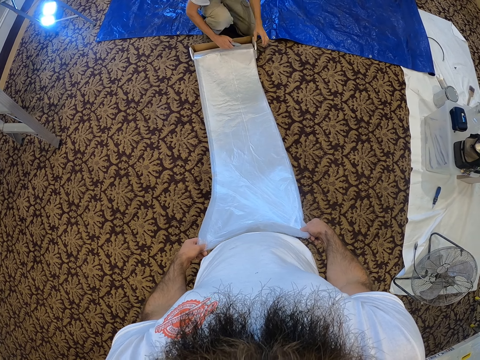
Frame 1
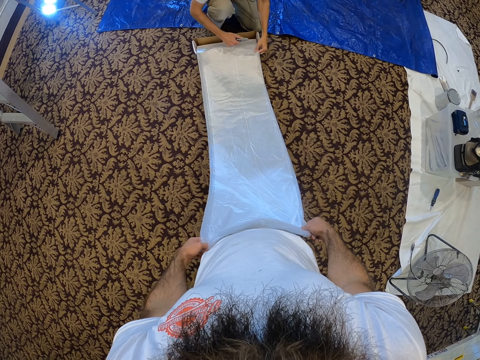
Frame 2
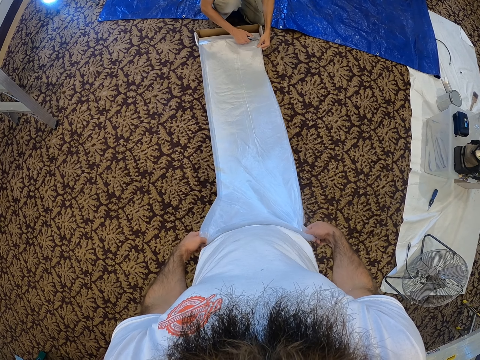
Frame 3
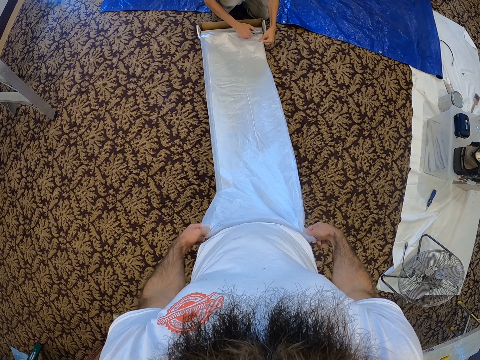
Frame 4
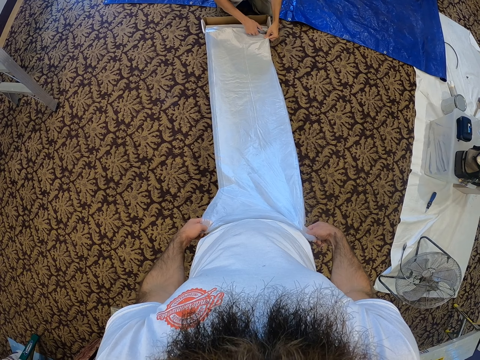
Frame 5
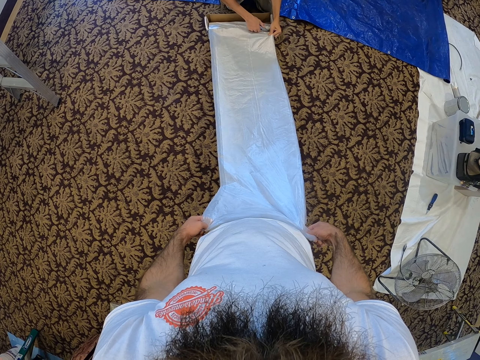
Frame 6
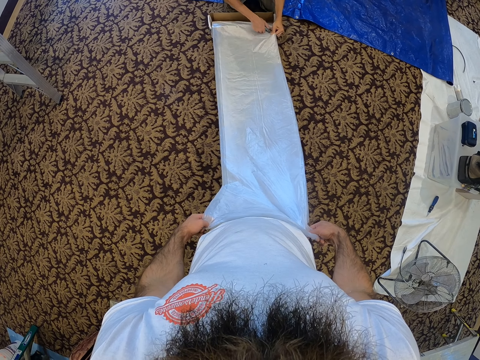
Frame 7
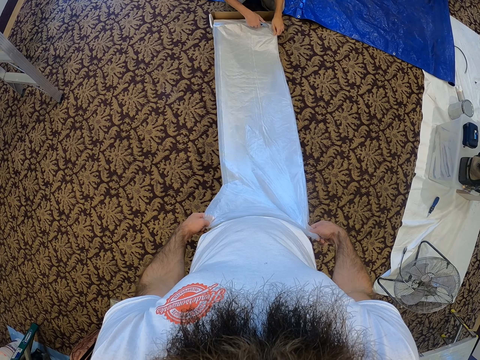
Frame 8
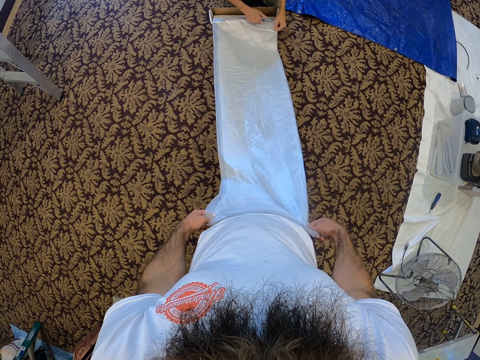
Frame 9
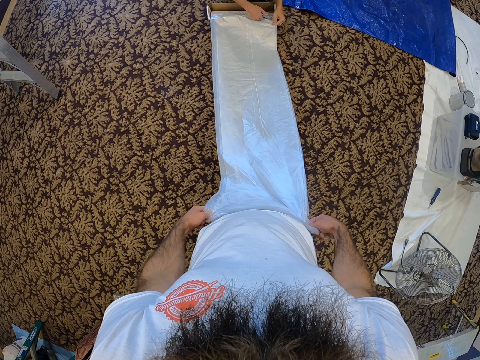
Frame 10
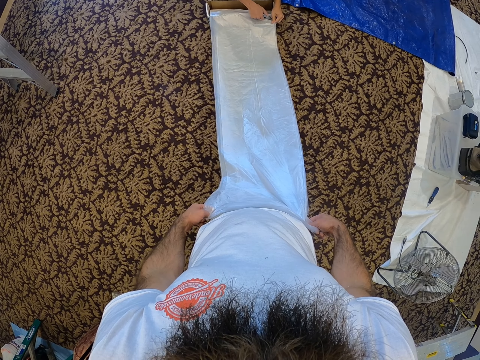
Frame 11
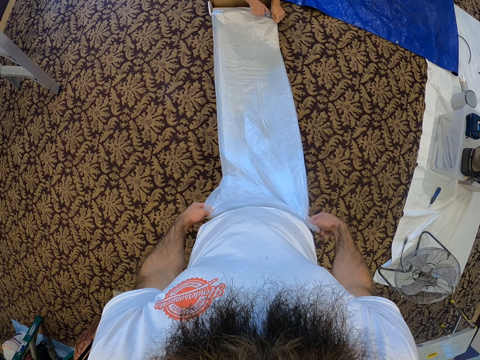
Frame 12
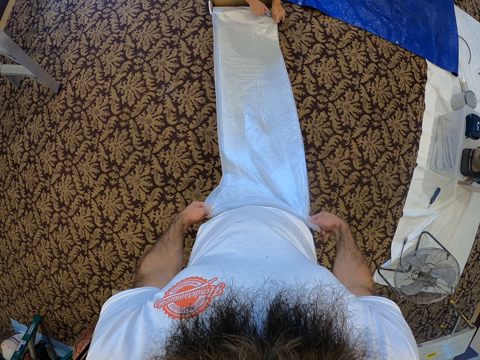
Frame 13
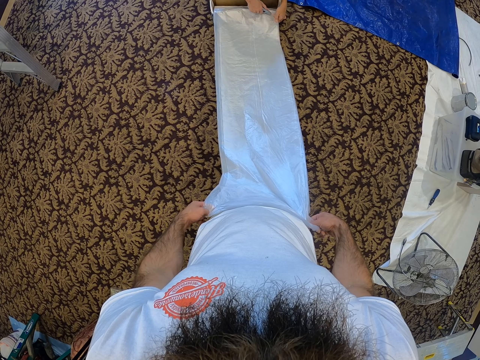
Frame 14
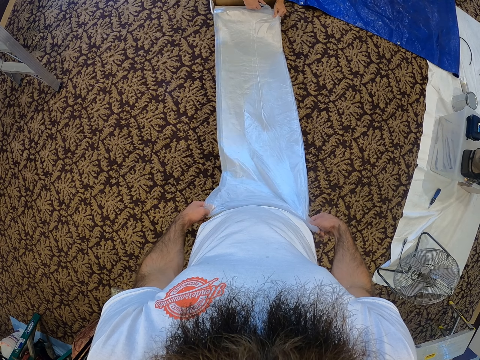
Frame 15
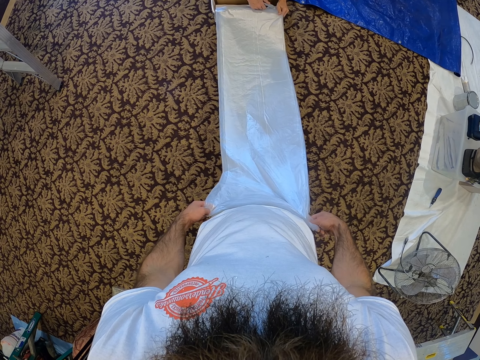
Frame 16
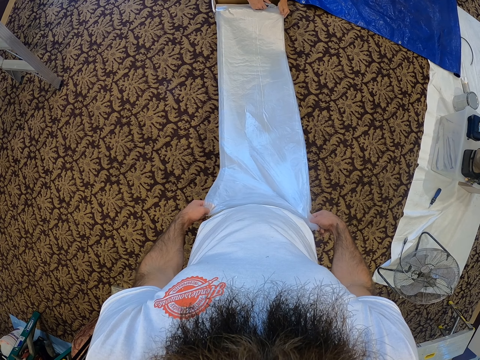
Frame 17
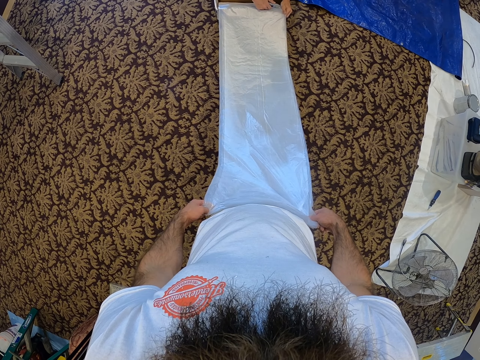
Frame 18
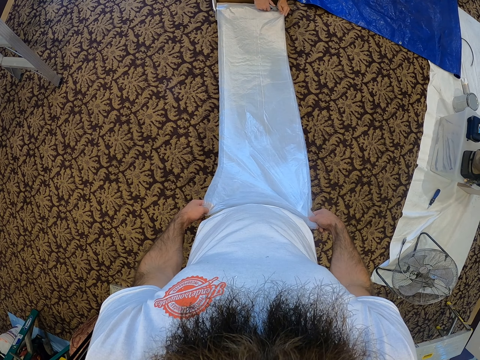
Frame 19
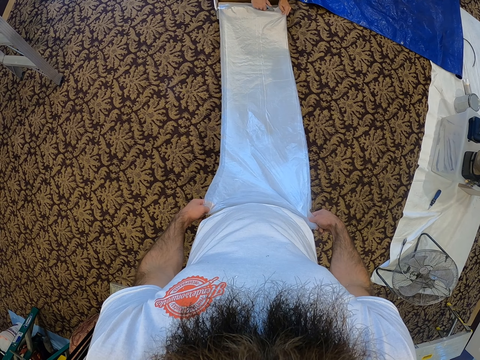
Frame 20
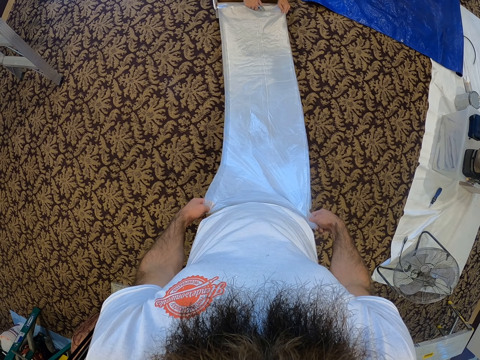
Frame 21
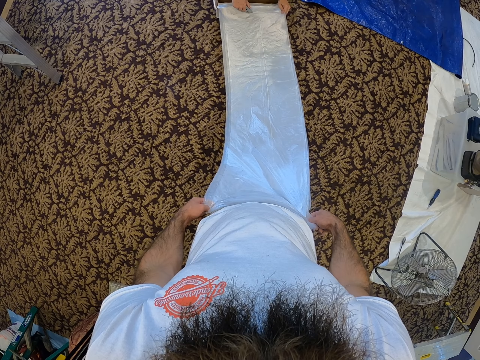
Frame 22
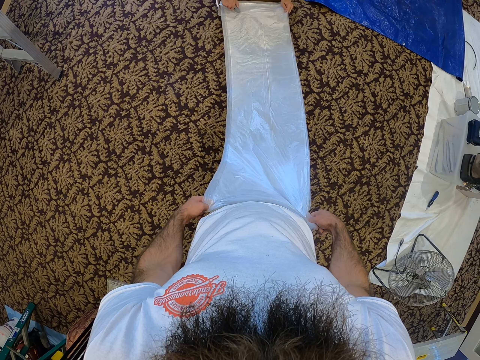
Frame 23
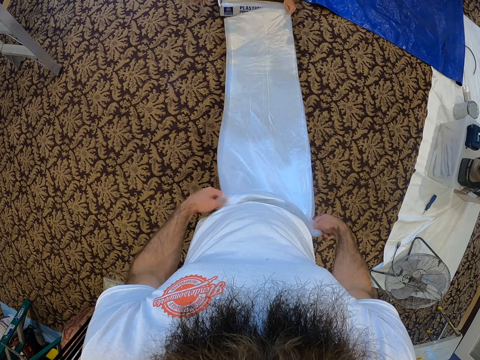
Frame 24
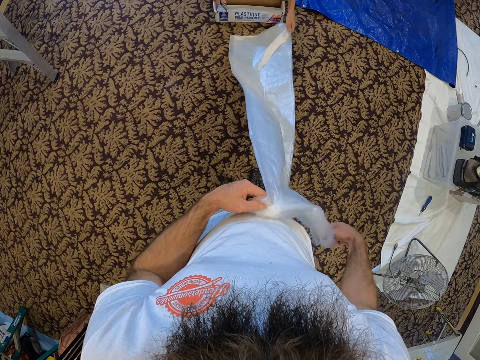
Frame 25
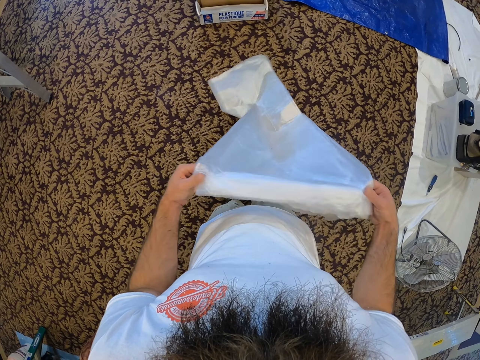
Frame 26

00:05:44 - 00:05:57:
The man holds the plastic wrap with his left hand. The man cuts the plastic wrap with a box cutter in his right hand. The man cuts the plastic wrap with a razor again.

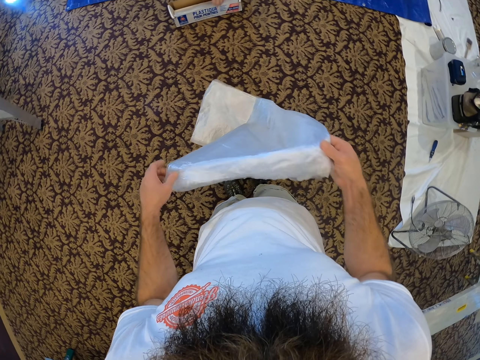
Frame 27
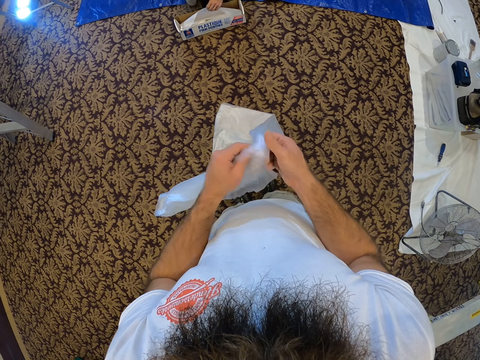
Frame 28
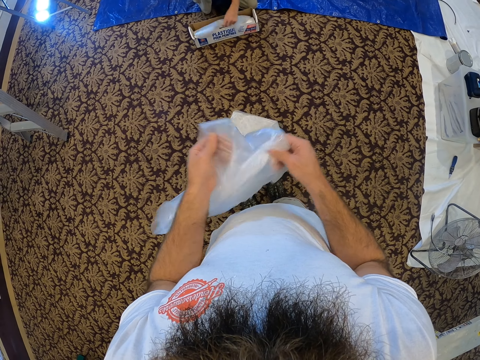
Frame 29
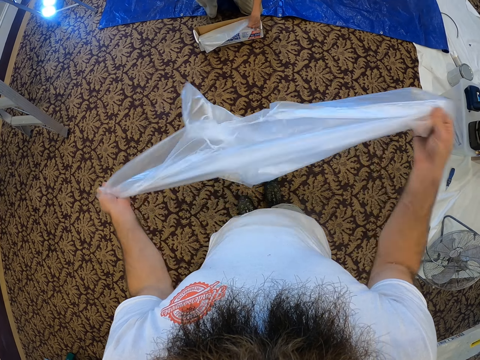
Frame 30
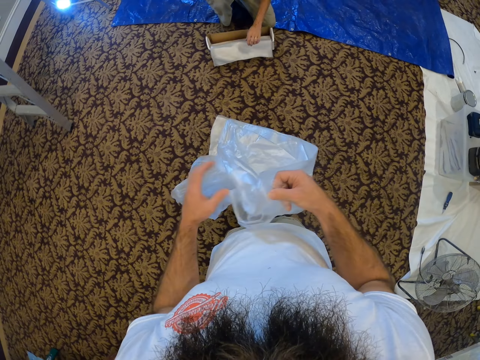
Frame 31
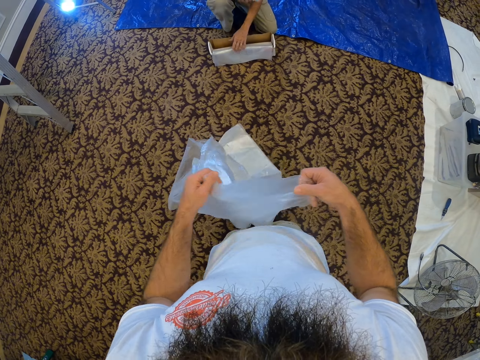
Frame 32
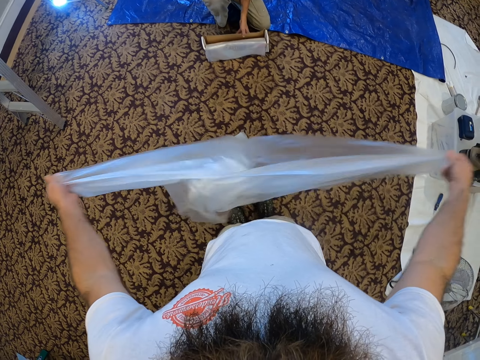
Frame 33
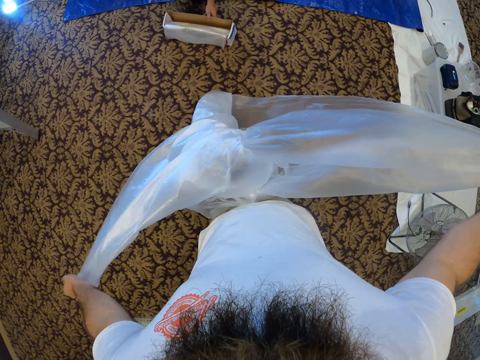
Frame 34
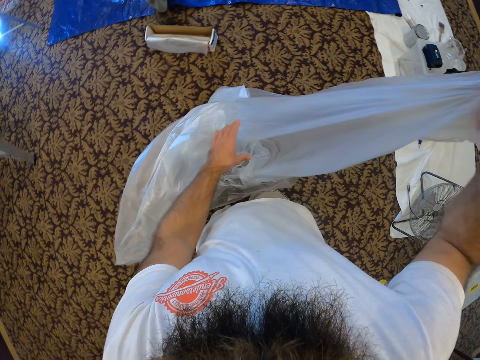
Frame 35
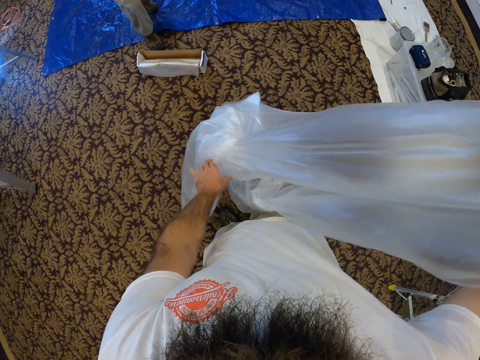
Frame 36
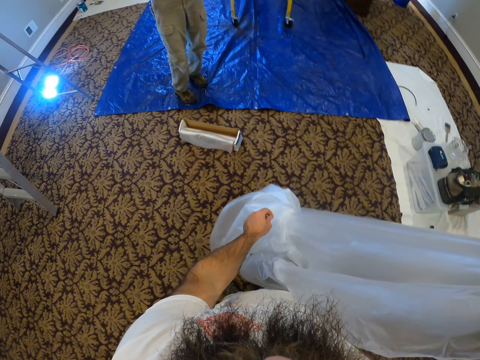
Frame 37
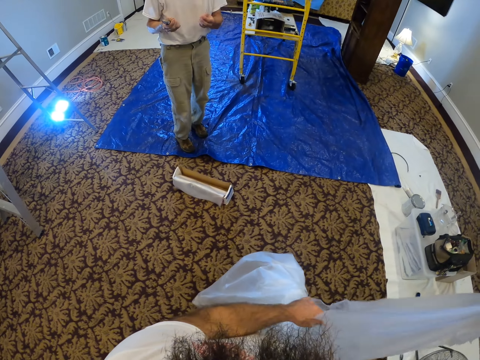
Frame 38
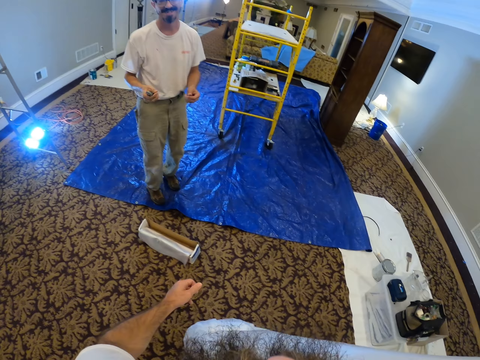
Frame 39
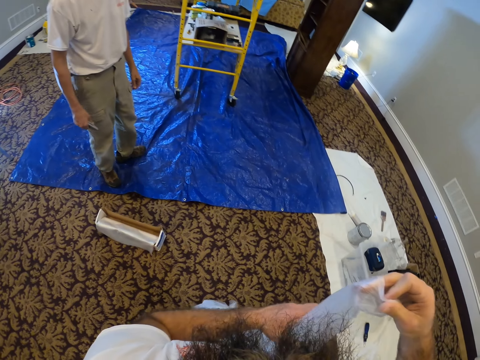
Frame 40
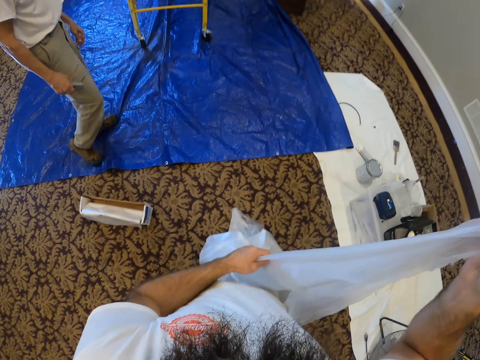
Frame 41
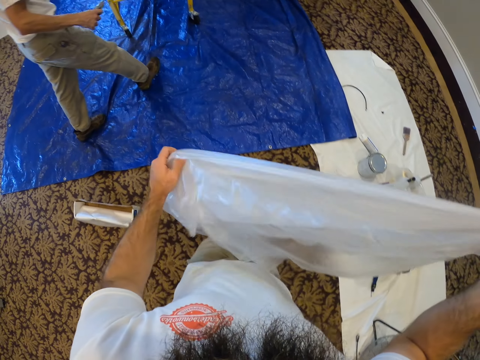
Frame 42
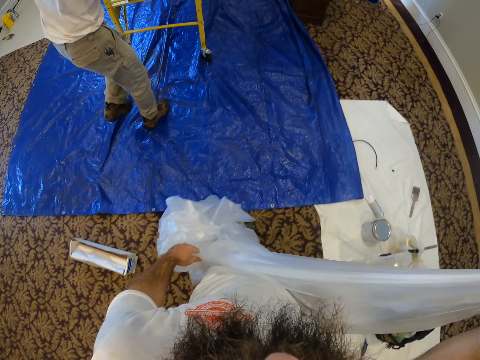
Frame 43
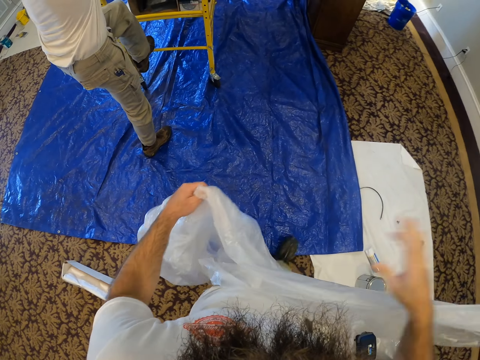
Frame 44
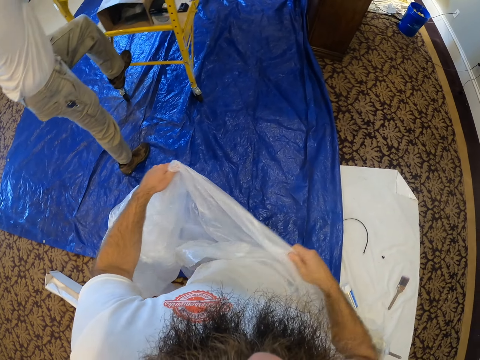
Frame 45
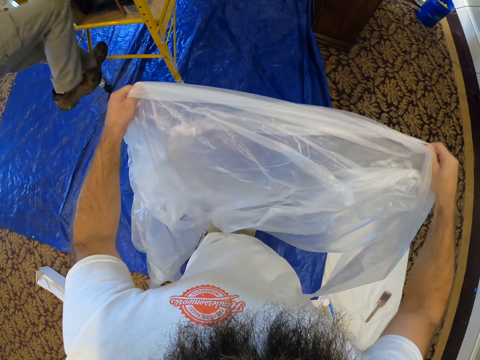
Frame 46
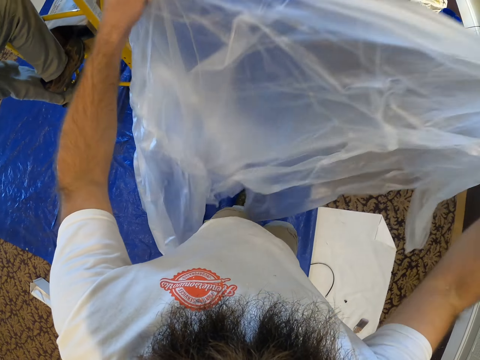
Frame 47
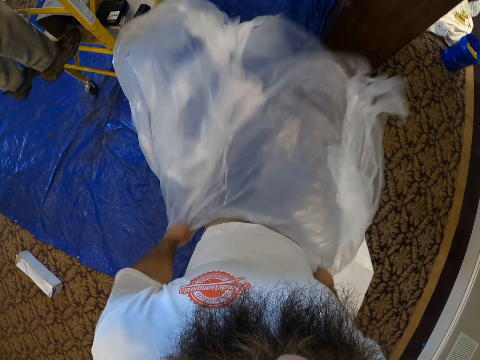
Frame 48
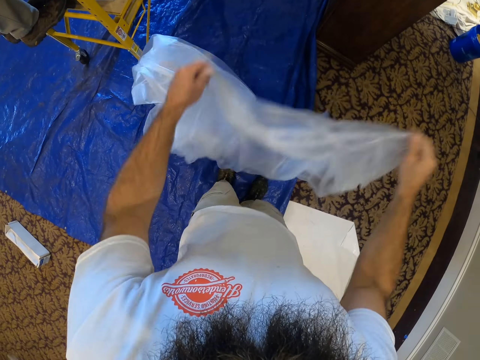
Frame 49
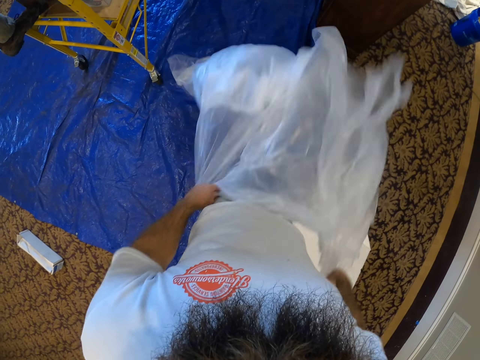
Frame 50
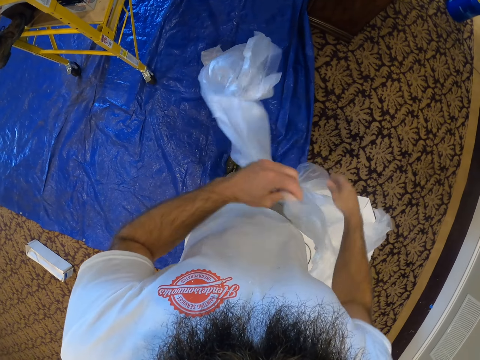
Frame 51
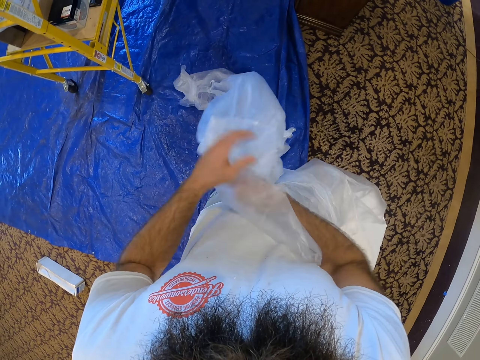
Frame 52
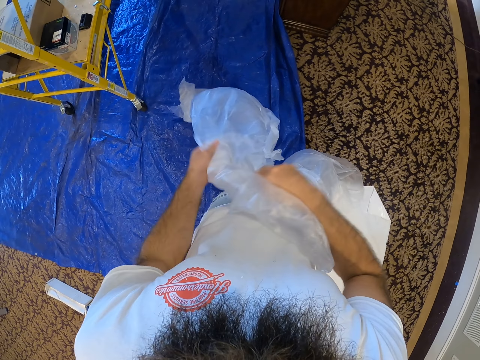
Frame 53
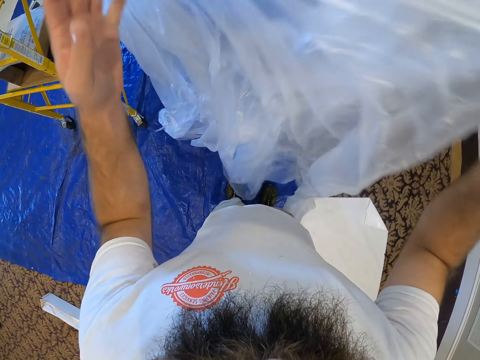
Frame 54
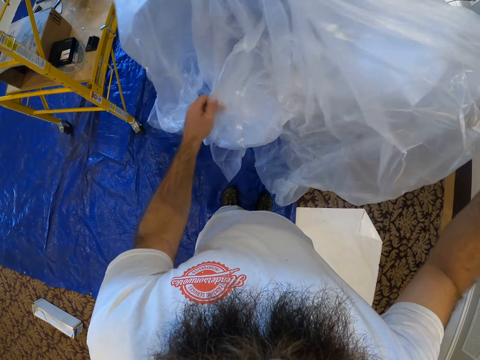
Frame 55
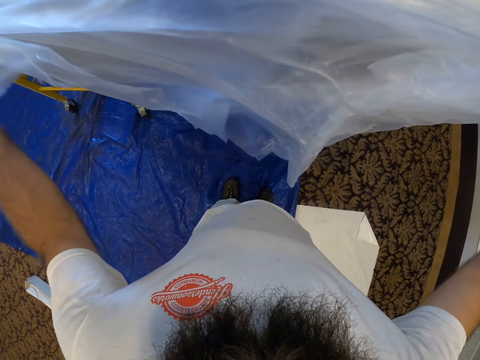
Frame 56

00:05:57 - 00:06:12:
The camera wearer spreads the plastic wrap with both hands. The man pushes a box. The man climbs a scaffolding in the room. The camera wearer unfolds the polythene sheet. They move the polythene sheet.
